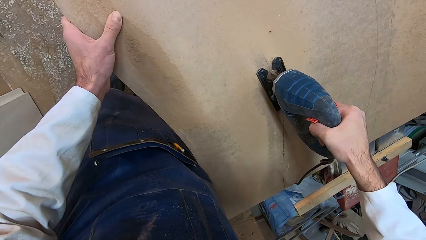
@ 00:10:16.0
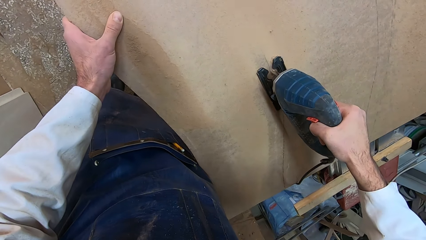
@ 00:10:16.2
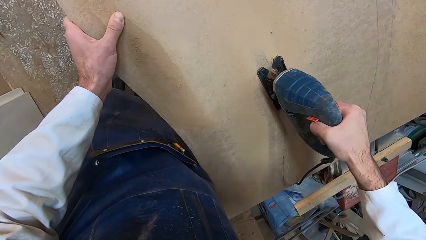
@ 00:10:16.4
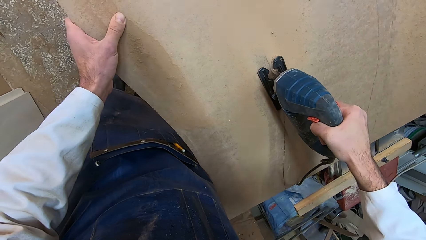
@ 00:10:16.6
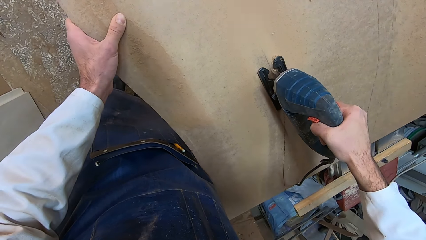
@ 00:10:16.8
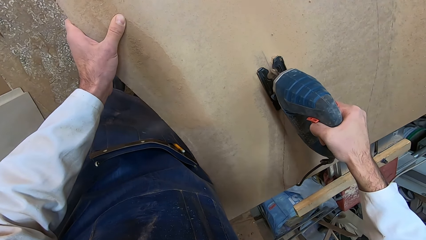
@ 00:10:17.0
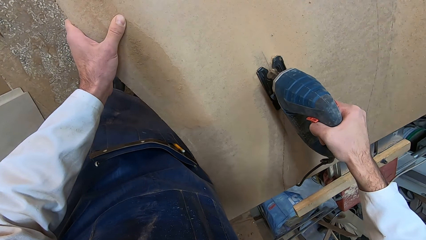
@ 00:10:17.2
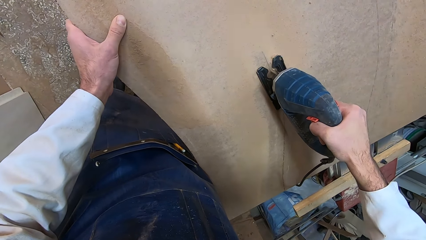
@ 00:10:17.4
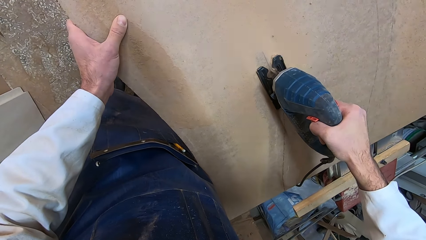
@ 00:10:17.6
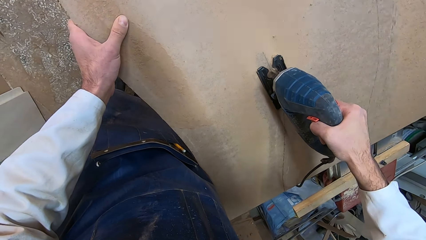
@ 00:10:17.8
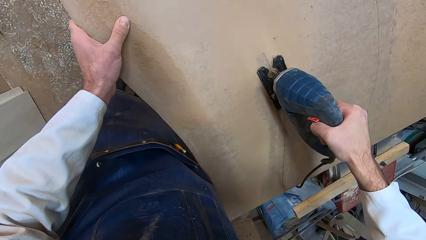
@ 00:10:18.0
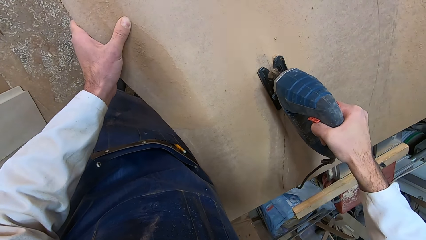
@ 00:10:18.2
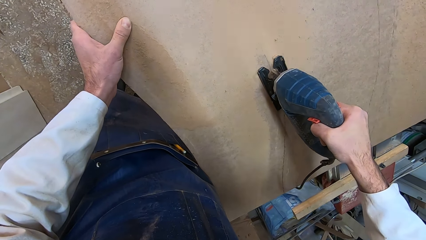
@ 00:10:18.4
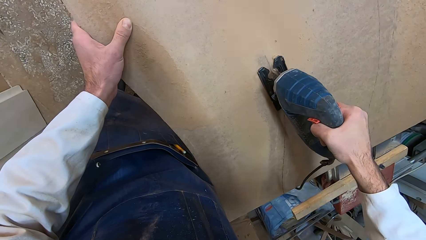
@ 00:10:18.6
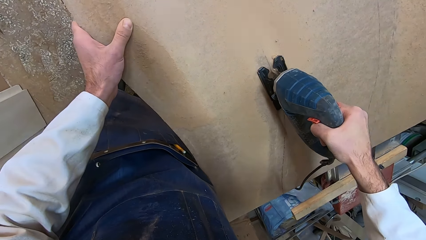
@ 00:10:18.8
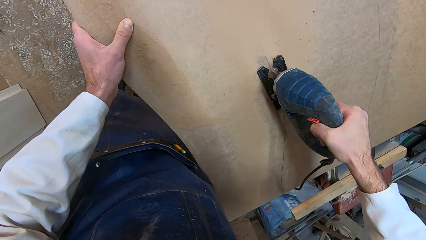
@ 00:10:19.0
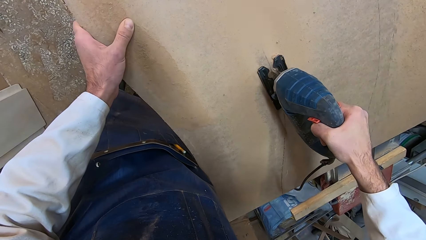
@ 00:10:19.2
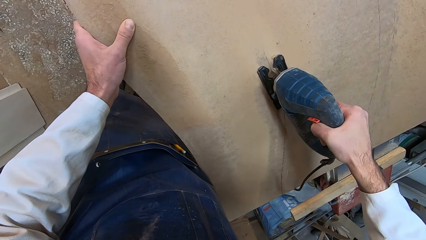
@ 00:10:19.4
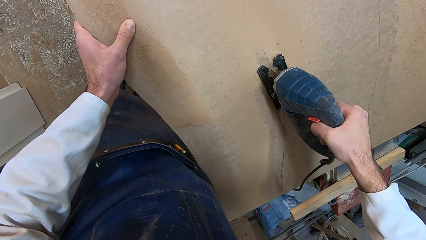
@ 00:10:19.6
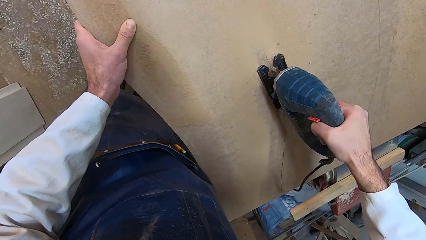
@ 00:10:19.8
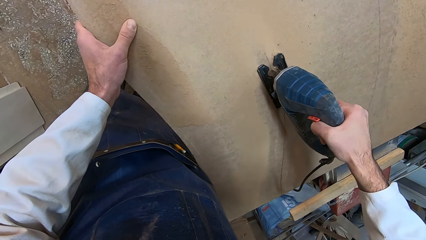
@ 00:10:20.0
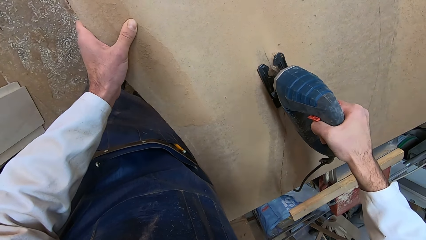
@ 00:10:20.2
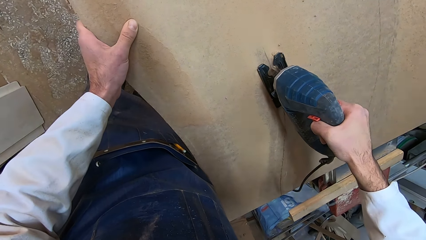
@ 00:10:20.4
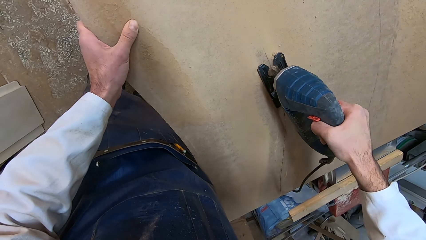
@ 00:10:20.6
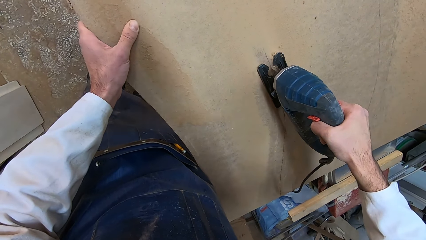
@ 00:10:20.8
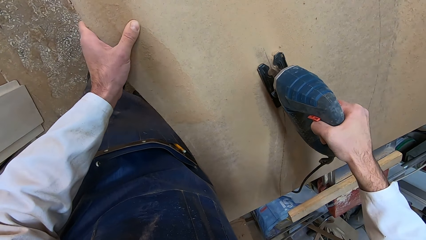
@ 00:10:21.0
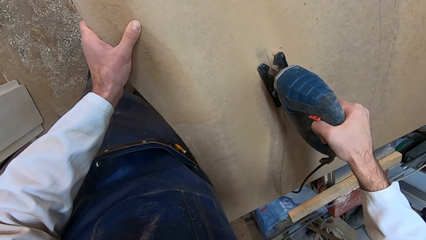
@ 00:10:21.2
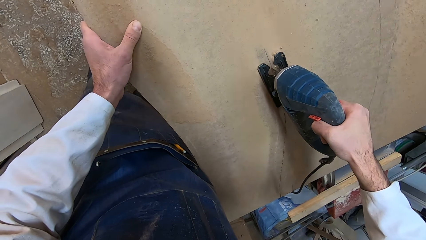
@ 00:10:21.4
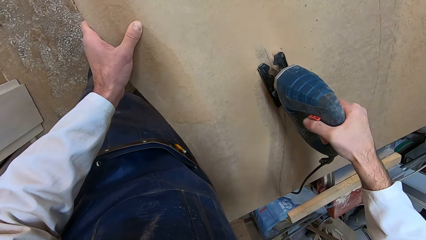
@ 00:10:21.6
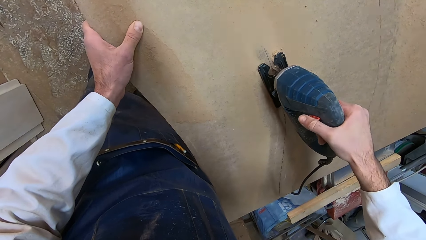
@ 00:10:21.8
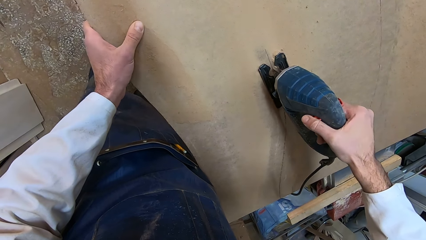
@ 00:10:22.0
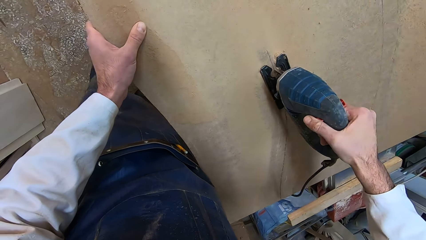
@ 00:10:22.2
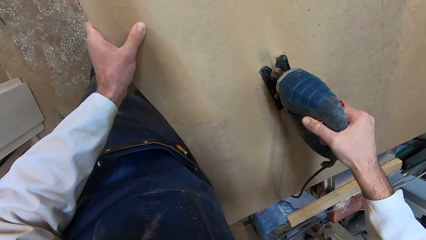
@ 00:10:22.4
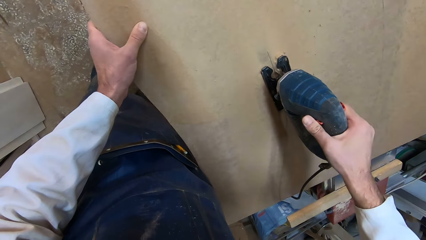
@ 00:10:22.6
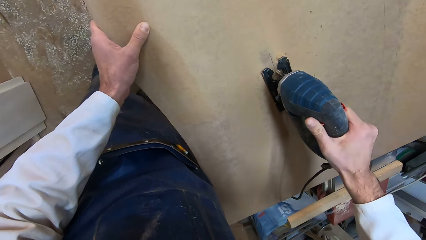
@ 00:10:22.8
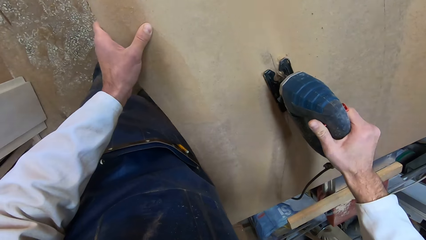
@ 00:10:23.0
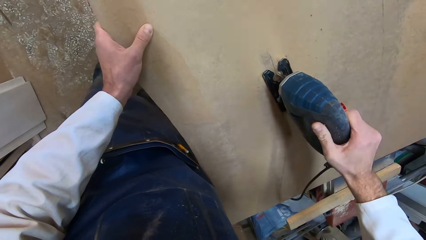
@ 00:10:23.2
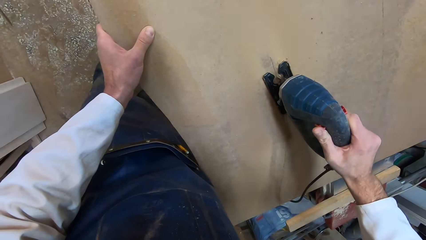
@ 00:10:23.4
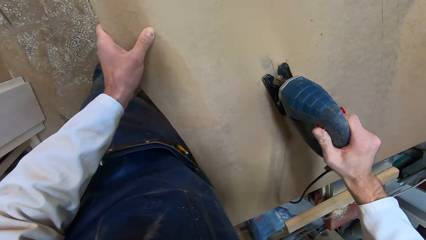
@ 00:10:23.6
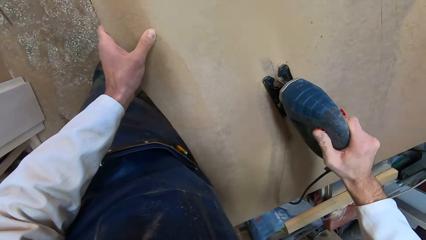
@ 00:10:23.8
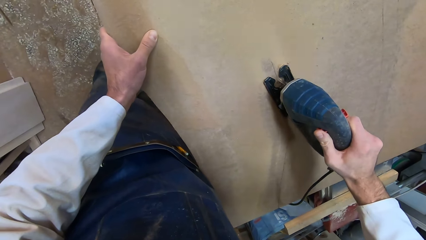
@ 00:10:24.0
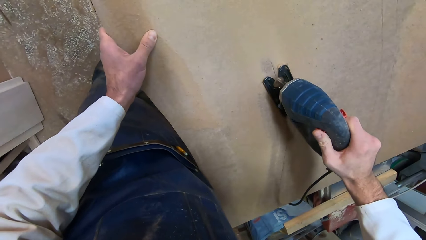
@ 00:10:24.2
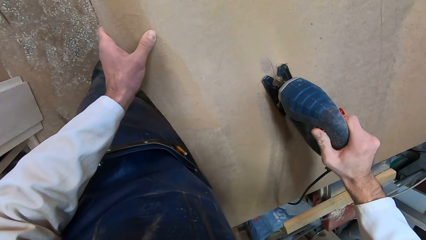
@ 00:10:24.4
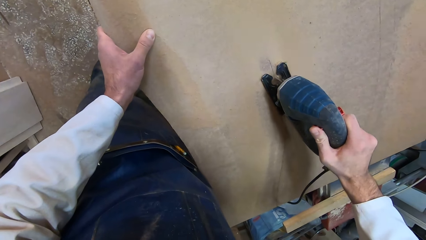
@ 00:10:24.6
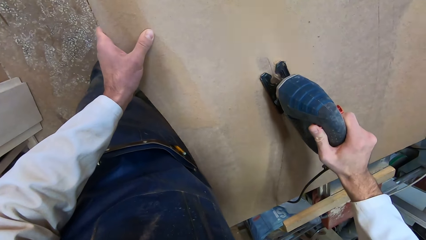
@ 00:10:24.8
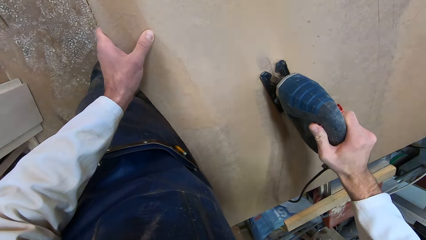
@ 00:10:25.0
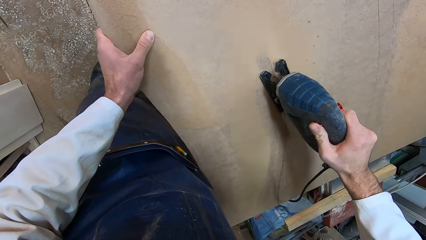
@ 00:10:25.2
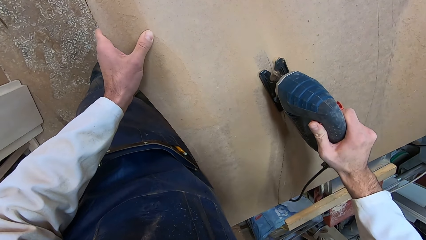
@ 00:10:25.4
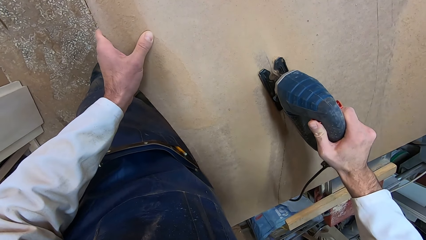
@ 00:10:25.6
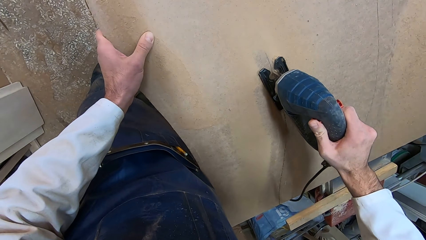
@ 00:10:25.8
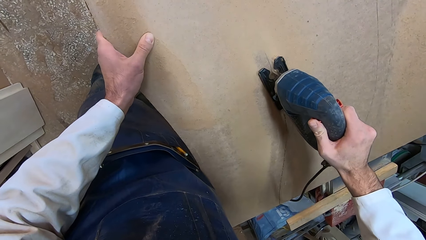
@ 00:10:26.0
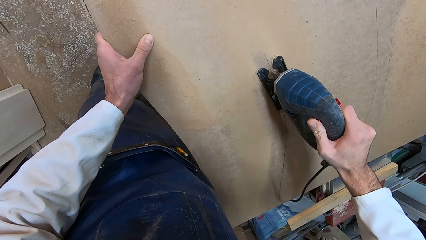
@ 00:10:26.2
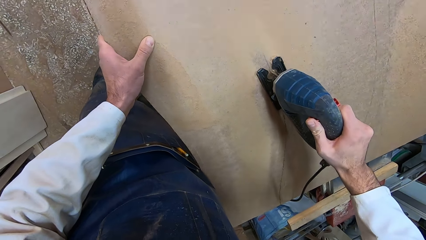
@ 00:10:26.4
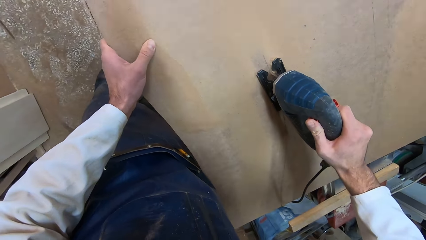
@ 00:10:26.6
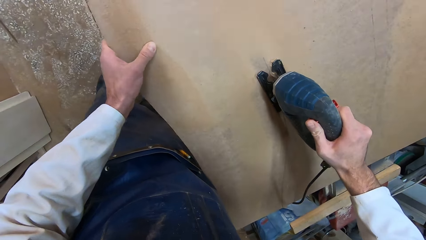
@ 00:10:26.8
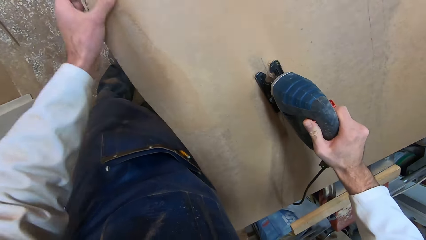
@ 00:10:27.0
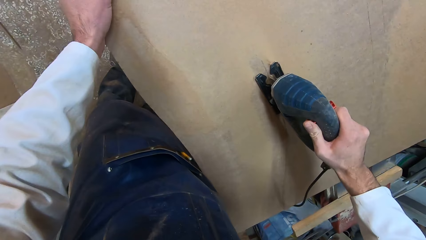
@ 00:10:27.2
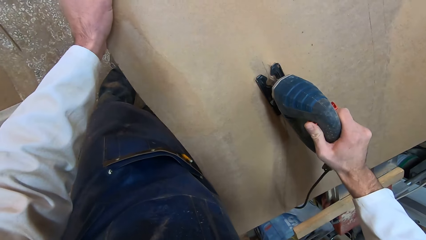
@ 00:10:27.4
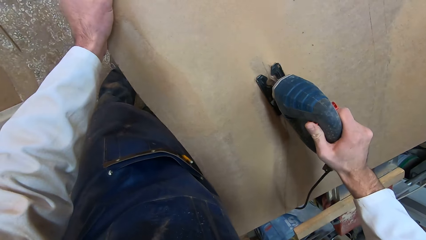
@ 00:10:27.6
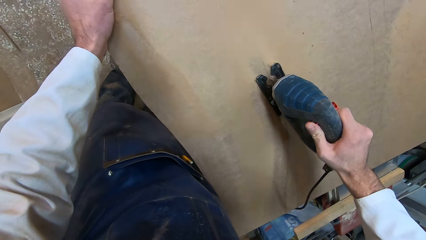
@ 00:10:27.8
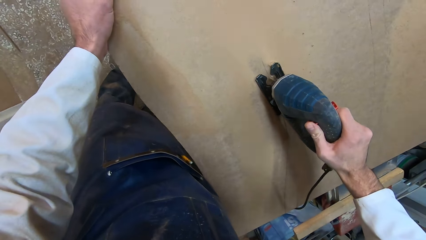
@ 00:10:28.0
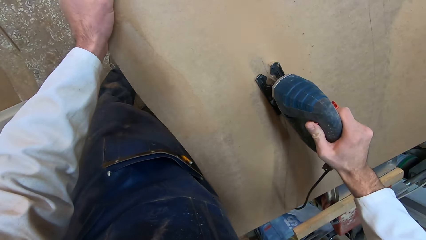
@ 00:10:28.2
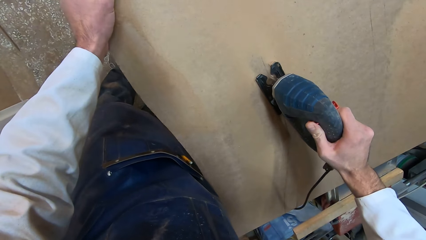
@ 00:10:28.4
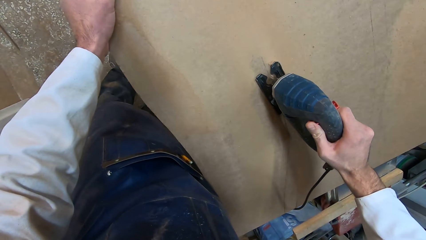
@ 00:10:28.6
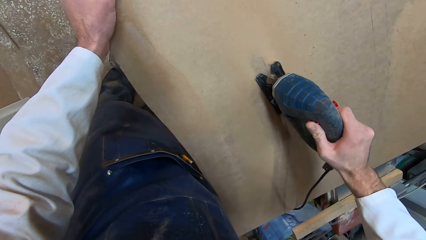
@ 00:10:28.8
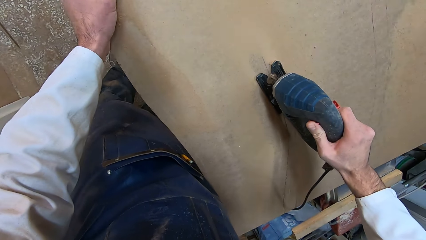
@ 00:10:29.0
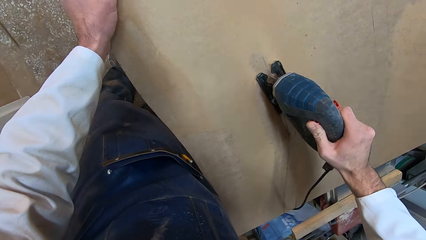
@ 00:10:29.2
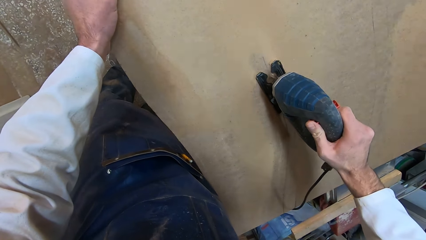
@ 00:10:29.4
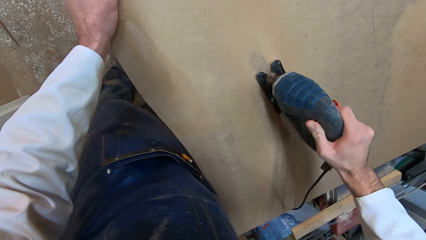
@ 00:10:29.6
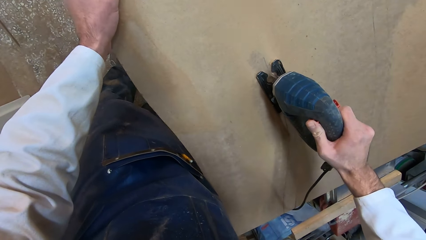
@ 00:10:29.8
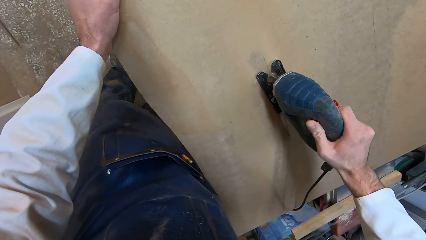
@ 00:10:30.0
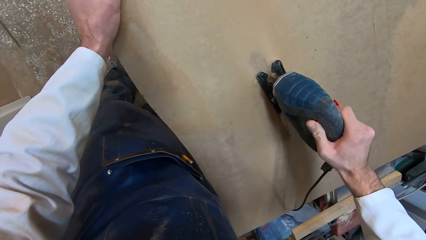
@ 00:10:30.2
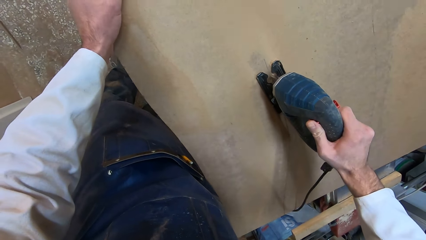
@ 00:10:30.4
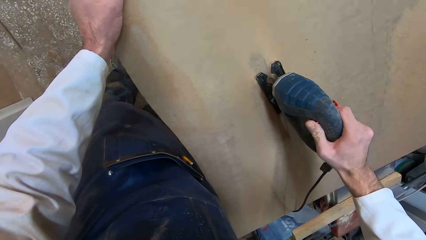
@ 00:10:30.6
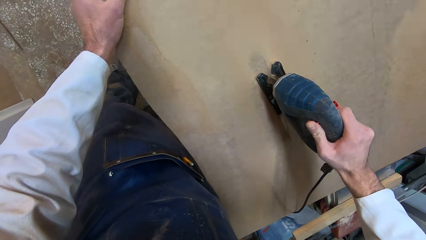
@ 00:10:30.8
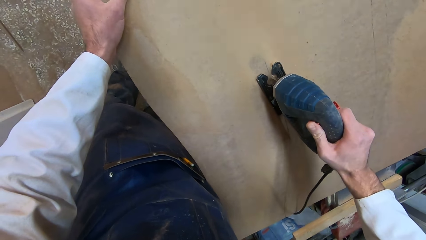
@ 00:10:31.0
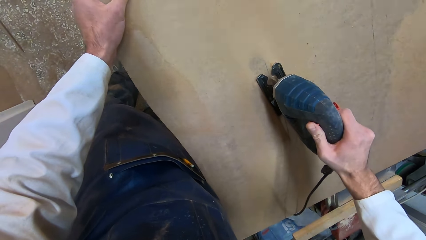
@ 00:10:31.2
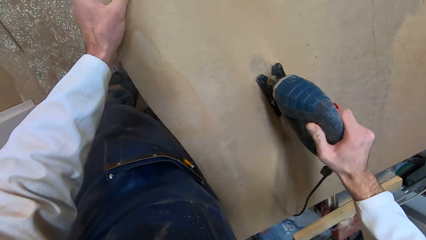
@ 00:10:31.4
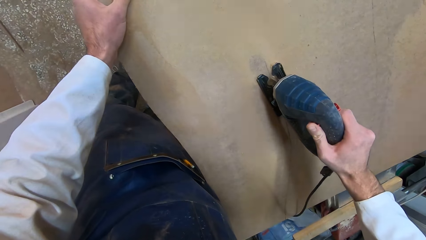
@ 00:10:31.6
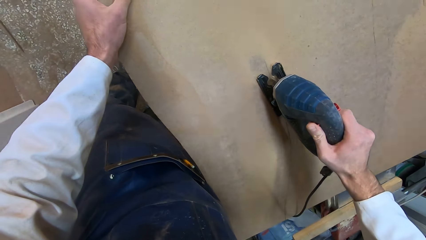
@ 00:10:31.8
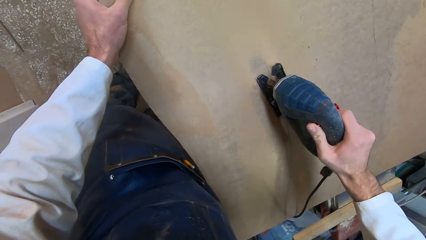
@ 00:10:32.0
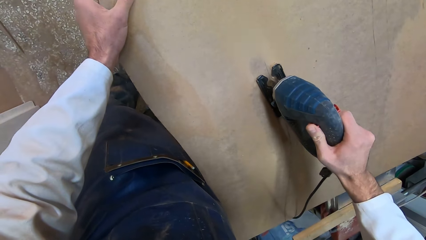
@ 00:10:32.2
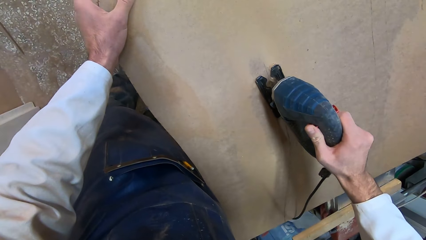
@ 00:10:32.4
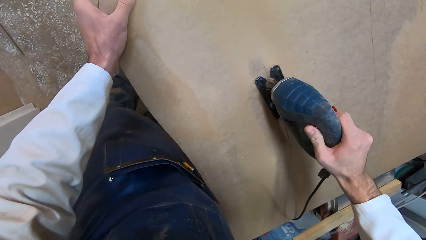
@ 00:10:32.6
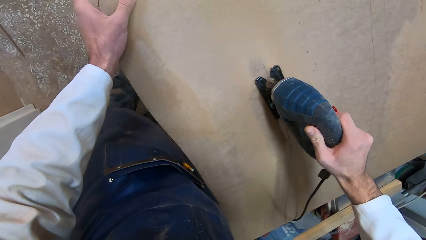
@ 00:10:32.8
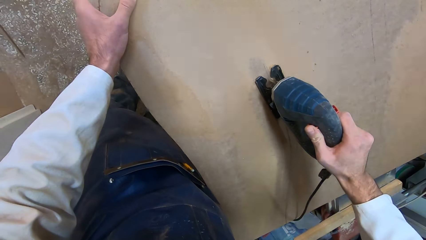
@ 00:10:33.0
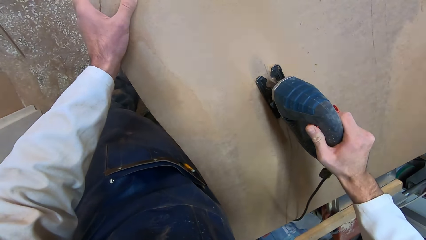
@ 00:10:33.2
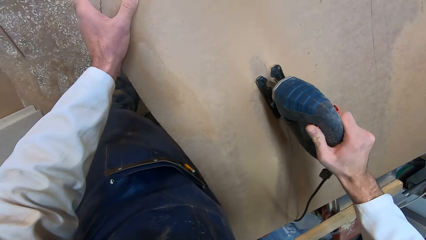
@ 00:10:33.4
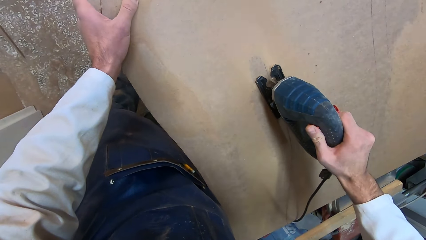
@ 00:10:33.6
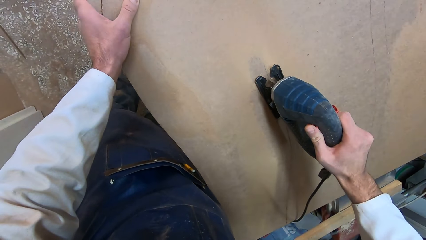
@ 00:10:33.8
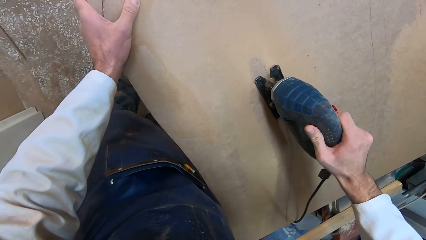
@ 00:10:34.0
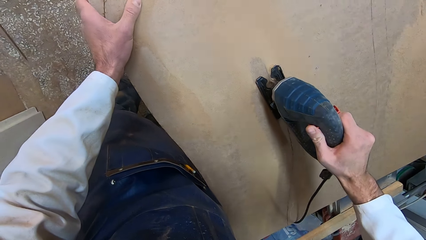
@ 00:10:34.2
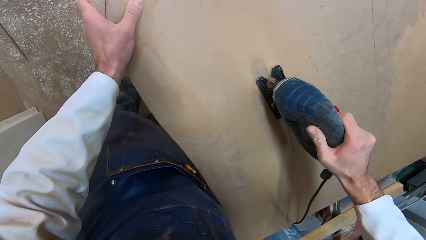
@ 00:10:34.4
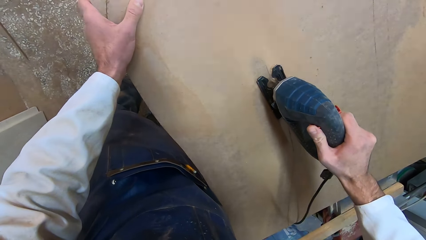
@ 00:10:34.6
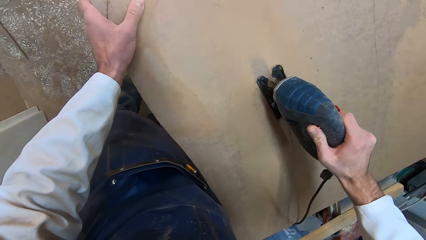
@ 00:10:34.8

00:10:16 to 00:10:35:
The camera wearer adjusts his right handgrip on the jigsaw. He moves his left hand up the wood.
